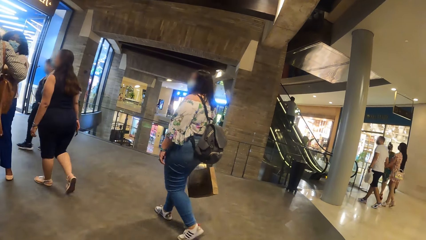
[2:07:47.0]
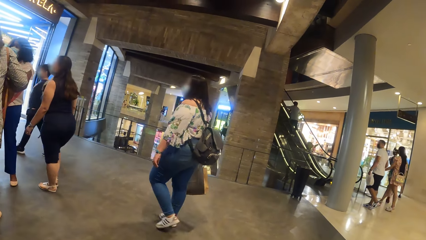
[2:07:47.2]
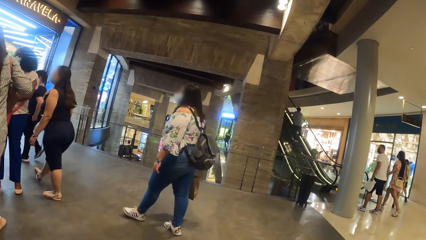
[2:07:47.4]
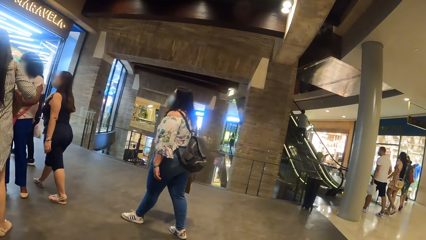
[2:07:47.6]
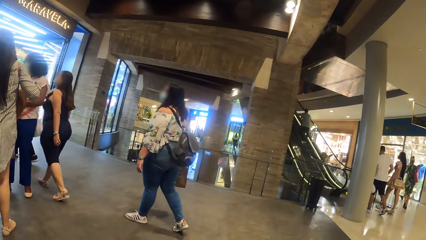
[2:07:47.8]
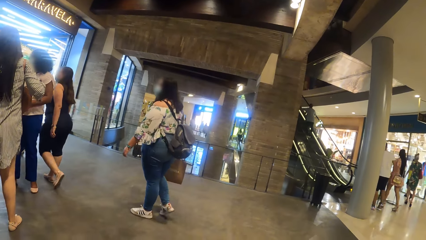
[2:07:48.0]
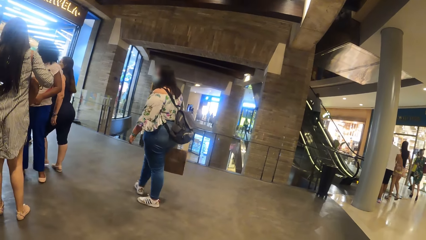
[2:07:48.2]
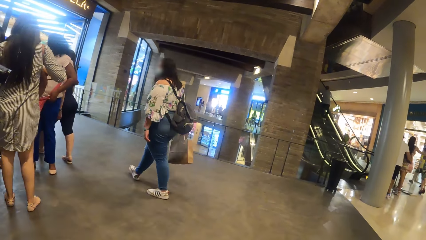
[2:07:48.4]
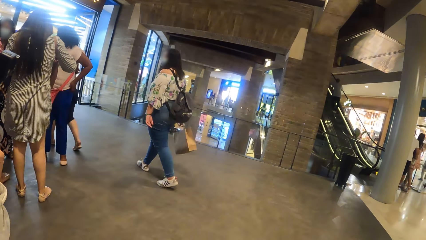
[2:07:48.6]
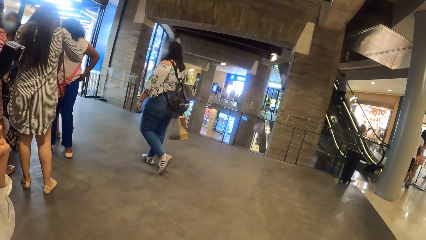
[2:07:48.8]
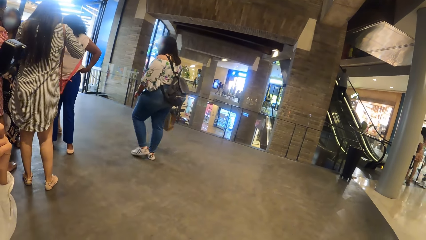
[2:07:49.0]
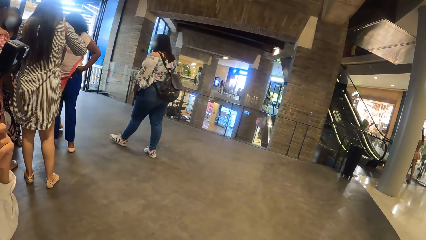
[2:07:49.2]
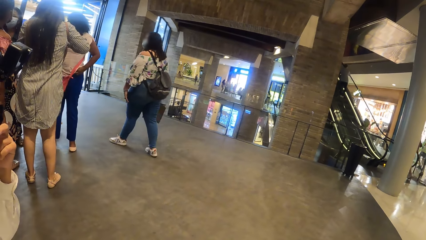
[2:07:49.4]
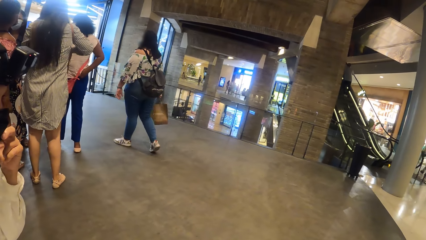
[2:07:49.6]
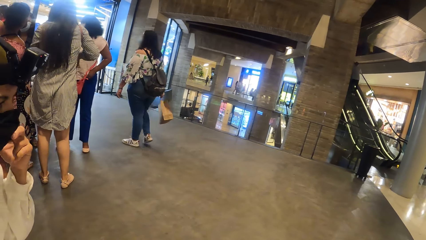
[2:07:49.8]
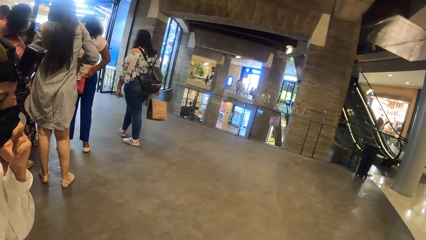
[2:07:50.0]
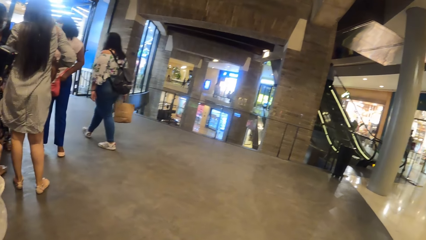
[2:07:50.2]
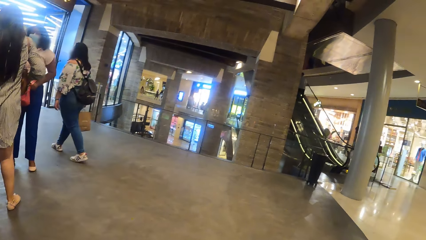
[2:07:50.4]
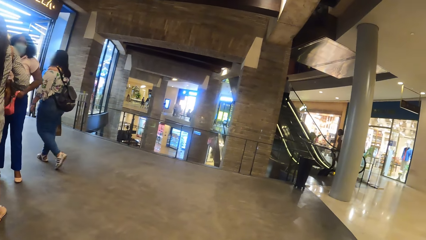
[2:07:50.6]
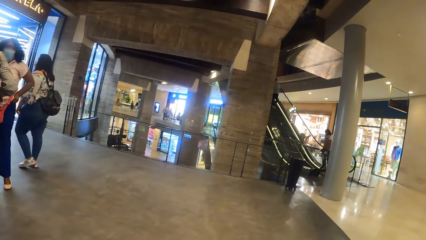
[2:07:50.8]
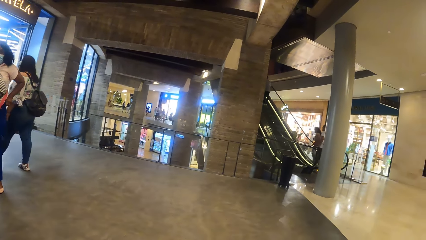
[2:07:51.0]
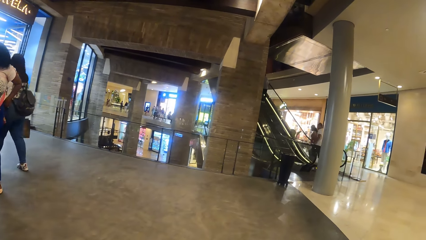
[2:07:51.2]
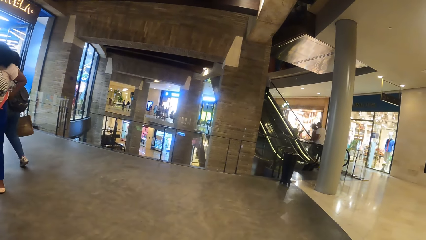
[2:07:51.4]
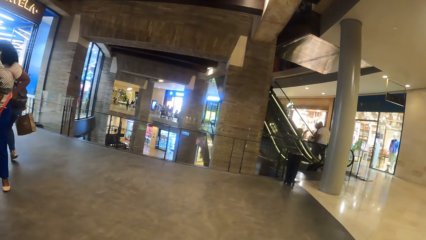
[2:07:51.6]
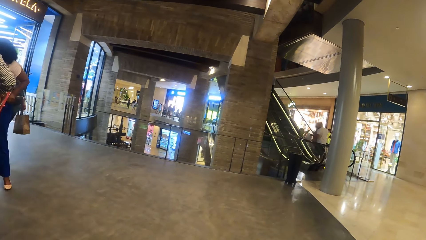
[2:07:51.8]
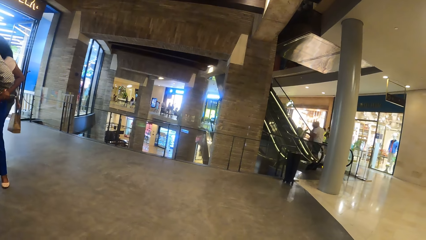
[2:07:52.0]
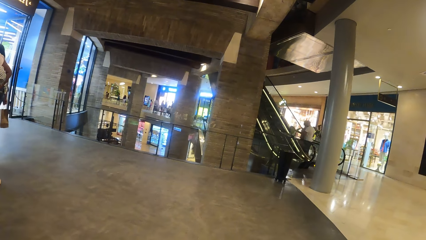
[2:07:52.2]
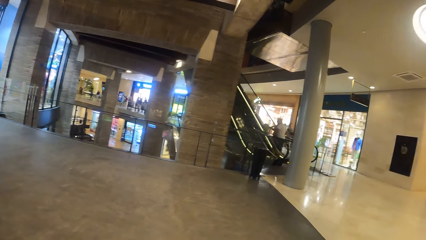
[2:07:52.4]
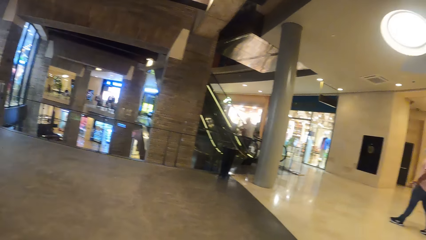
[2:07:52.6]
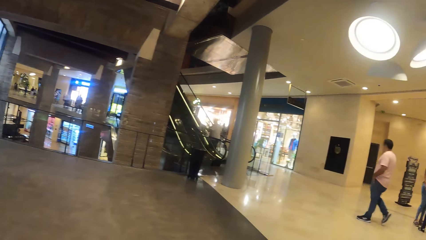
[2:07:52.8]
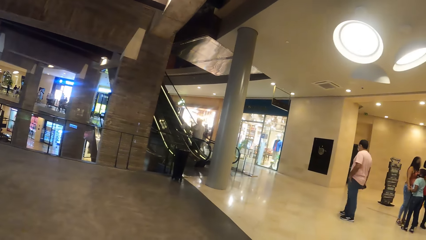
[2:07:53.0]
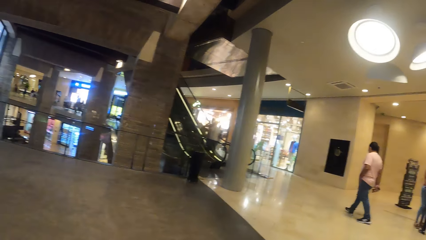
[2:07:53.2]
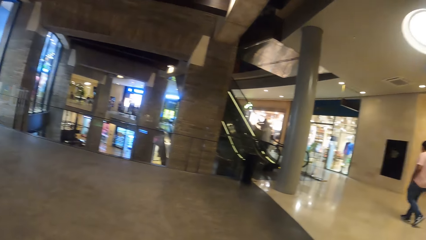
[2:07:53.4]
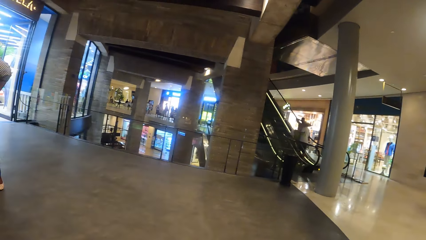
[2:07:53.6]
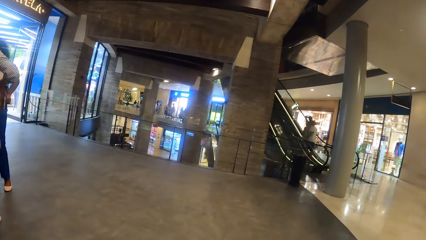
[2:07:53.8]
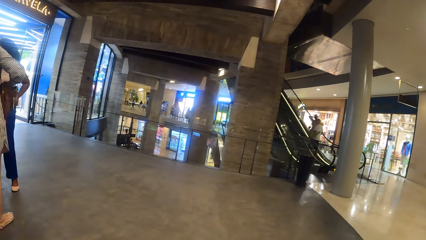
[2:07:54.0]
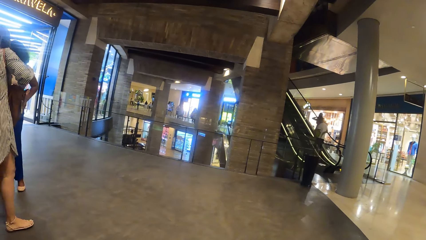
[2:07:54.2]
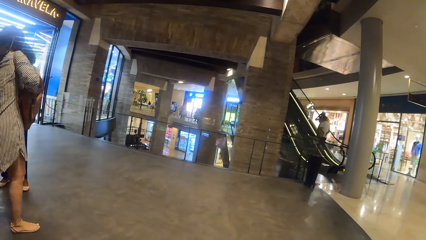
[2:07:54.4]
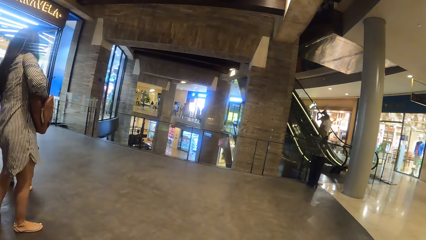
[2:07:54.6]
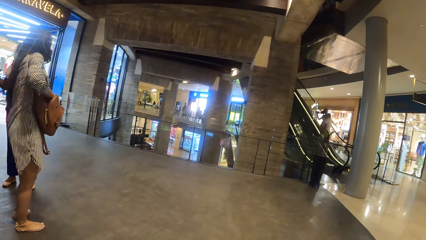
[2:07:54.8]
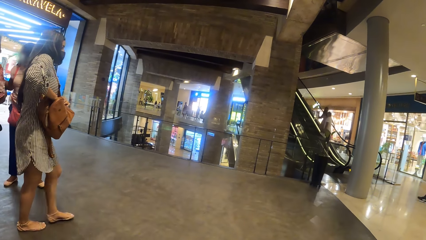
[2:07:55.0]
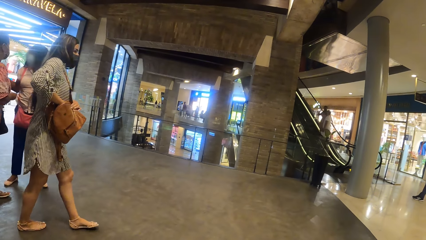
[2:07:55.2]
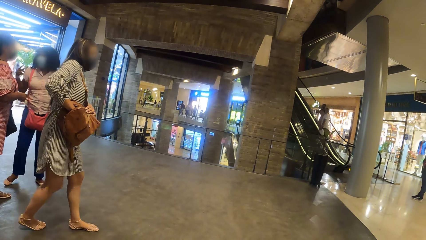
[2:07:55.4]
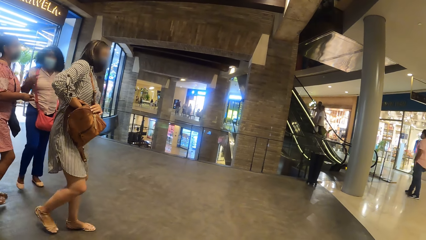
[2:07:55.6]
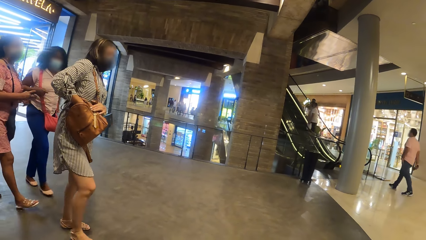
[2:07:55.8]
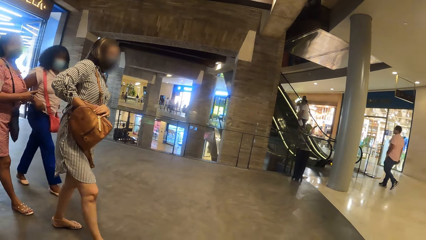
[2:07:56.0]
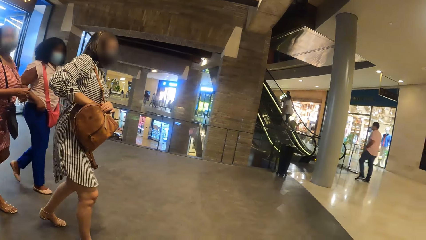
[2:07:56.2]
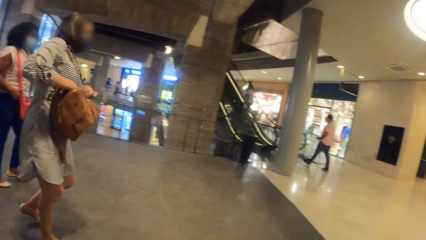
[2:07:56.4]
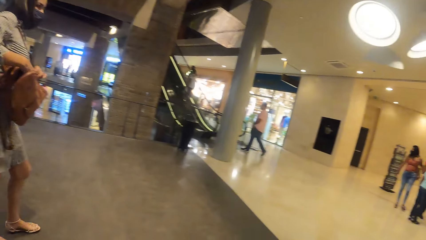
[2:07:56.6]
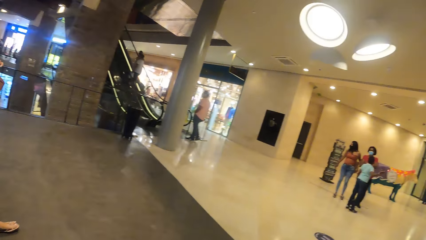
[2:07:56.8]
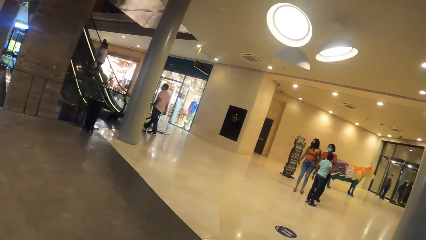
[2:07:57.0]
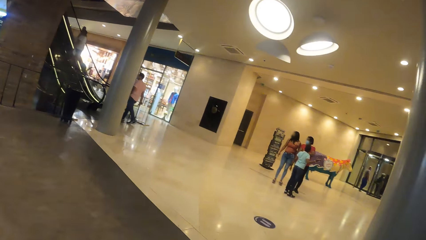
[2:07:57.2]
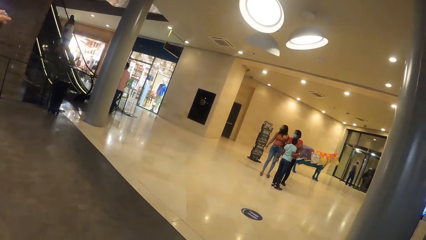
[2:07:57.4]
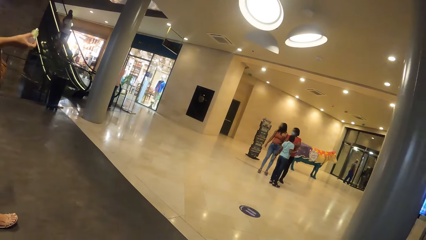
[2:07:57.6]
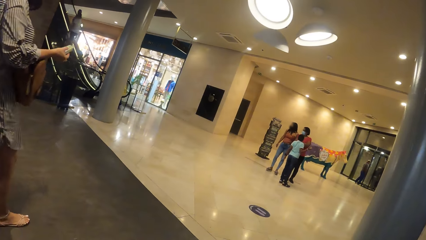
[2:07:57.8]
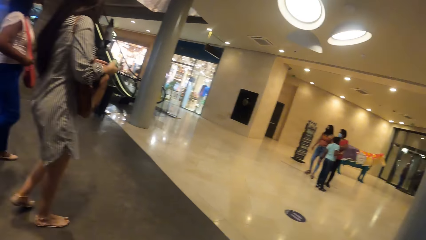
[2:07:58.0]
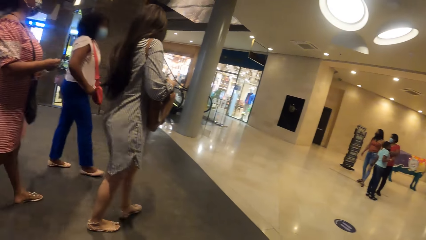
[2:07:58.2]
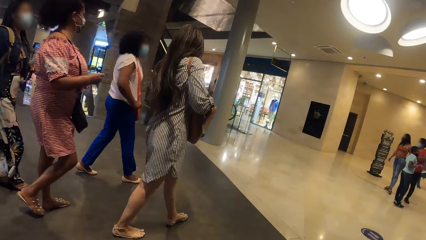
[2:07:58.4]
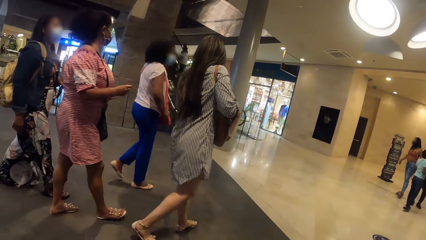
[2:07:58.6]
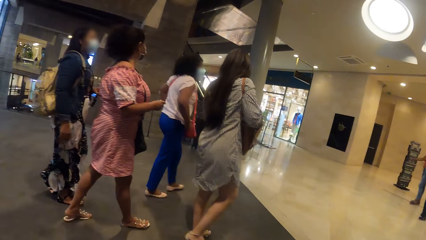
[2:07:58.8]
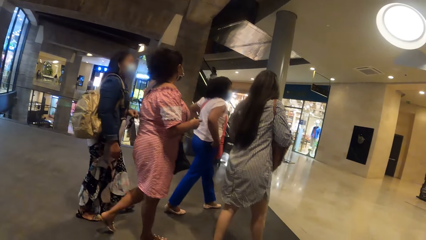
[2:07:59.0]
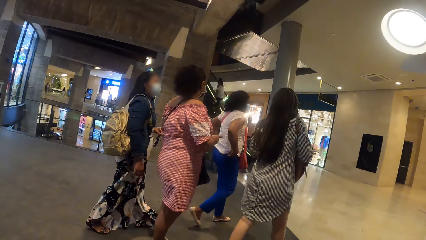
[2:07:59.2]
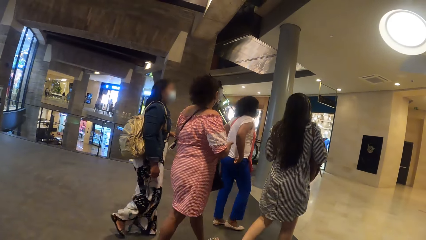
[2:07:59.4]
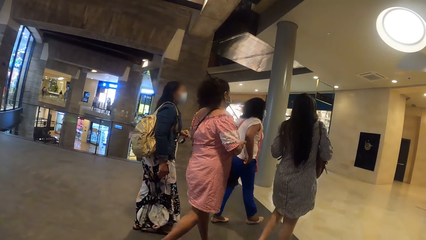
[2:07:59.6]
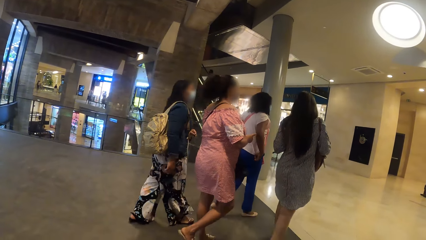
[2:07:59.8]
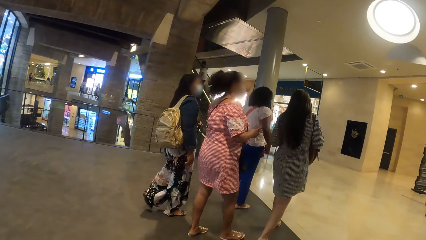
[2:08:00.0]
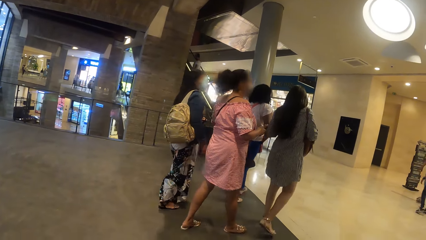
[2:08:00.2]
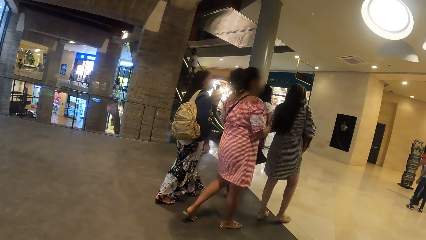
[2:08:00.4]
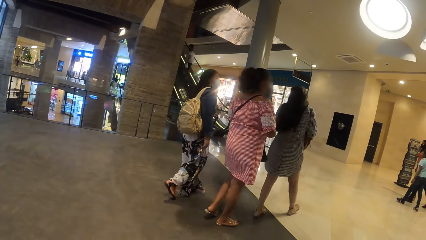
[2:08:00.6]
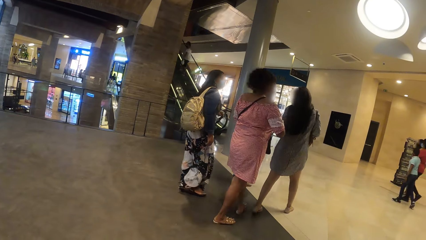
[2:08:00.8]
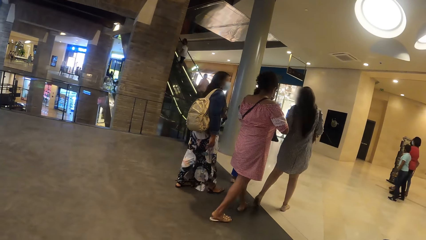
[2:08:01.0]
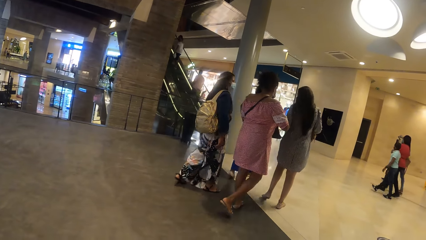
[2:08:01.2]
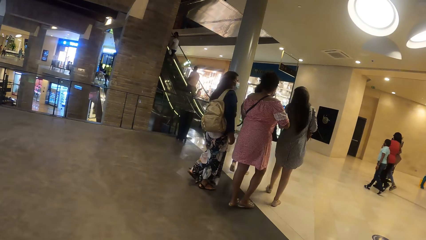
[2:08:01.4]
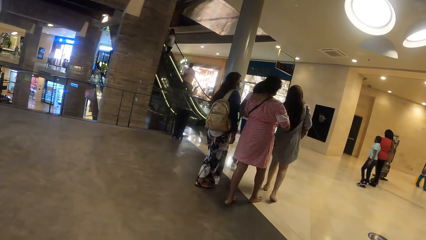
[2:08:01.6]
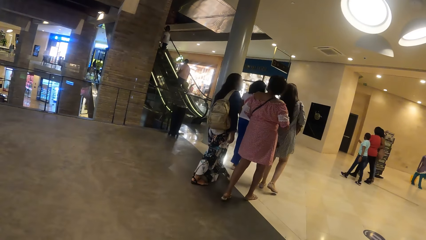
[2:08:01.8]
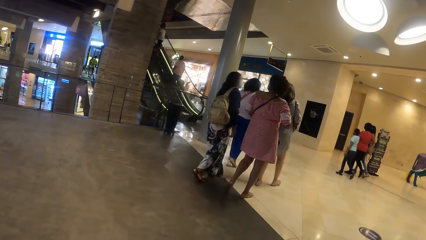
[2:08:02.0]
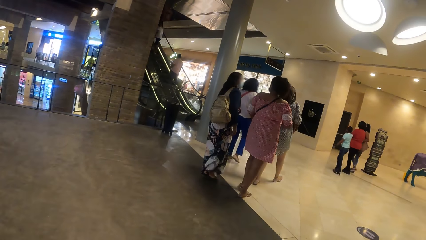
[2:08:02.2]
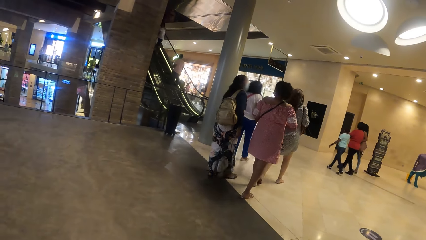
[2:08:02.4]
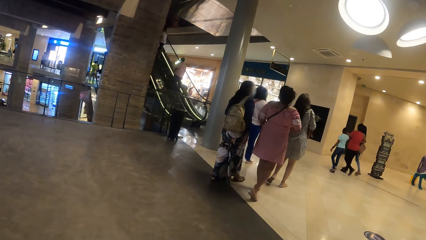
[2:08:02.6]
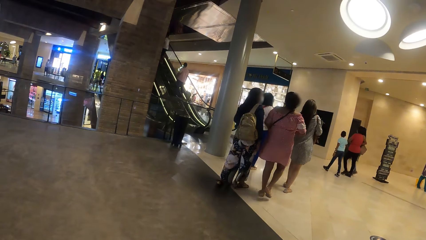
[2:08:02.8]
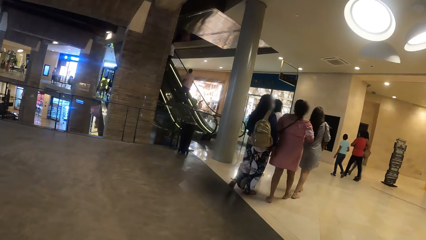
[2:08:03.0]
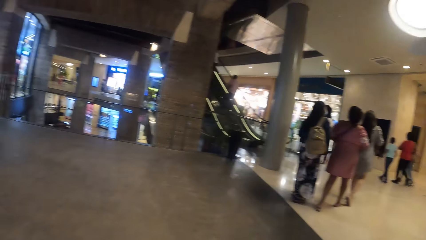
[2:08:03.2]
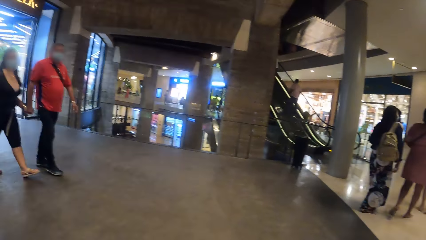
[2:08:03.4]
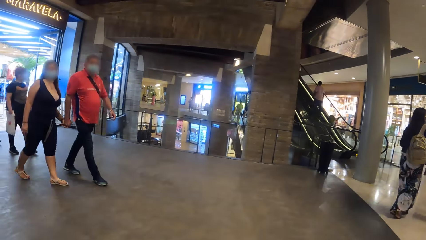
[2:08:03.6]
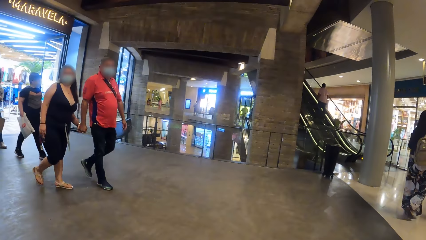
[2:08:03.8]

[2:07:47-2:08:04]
A woman adjusts her clothes with her hands. Another woman dips her right hand into a bag. The second woman holds a tube with her right hand. The second woman walks past the camera wearer. The first woman walks past the camera wearer. A third woman walks past the camera wearer. A fourth woman walks past the camera wearer. The man walks past the camera wearer.
